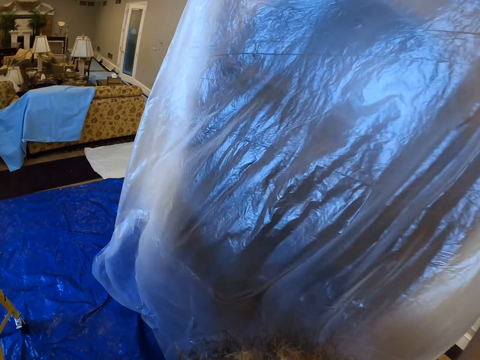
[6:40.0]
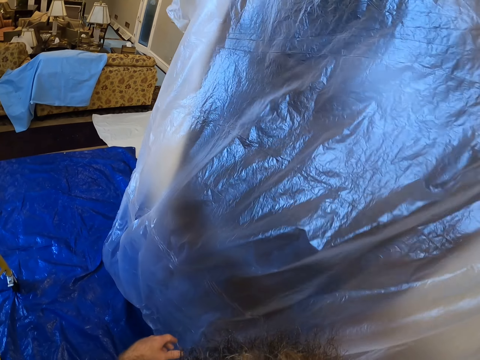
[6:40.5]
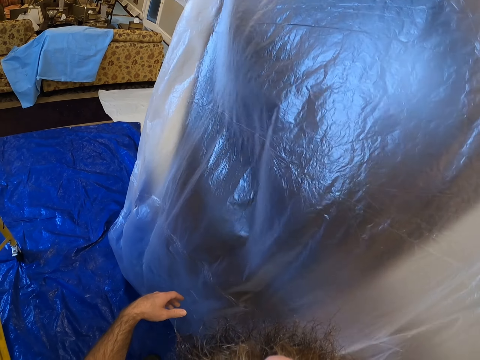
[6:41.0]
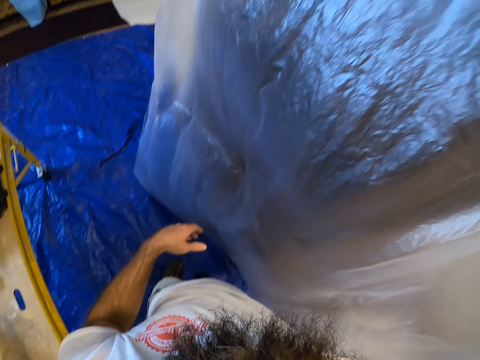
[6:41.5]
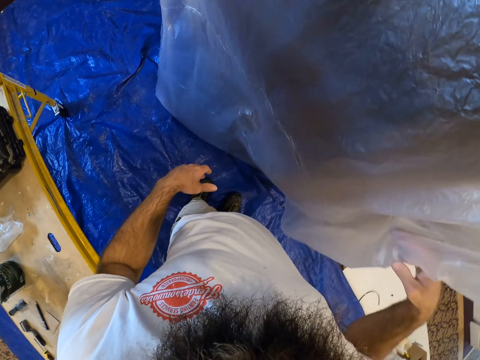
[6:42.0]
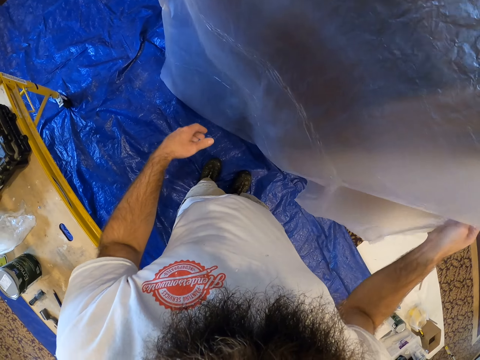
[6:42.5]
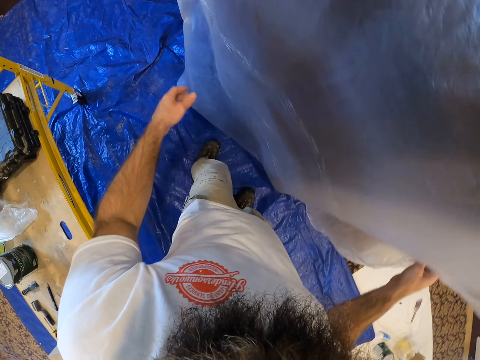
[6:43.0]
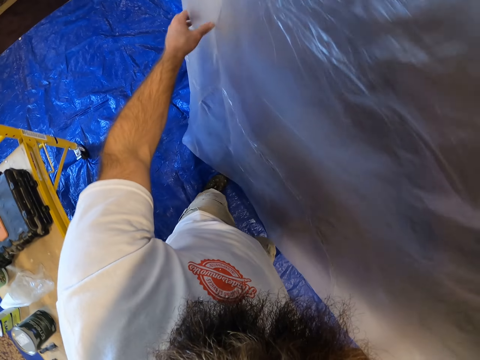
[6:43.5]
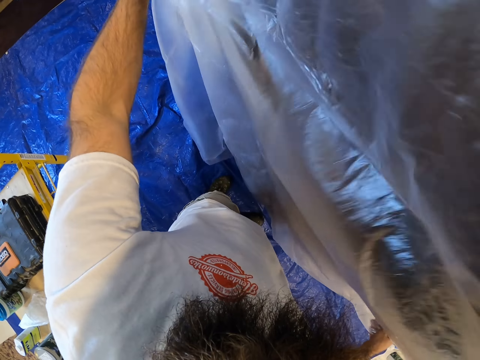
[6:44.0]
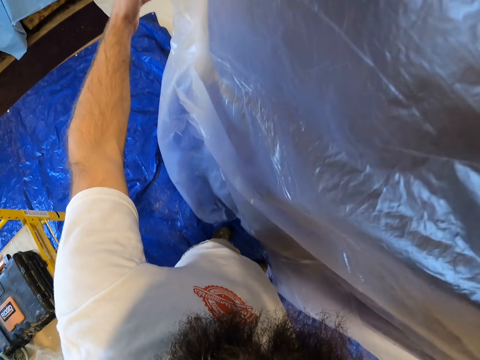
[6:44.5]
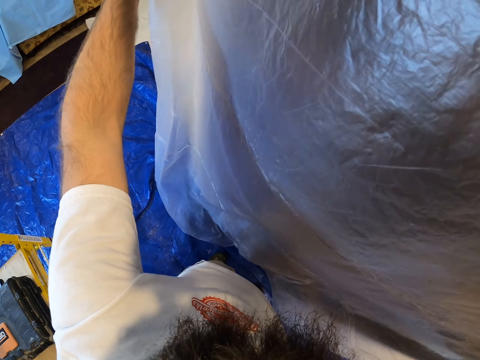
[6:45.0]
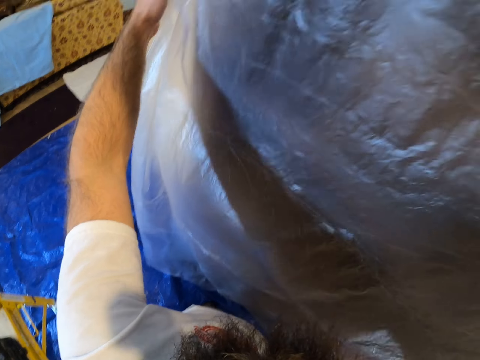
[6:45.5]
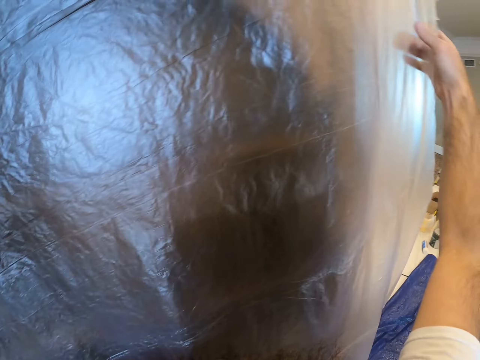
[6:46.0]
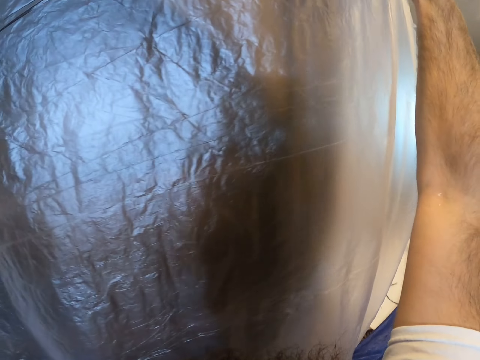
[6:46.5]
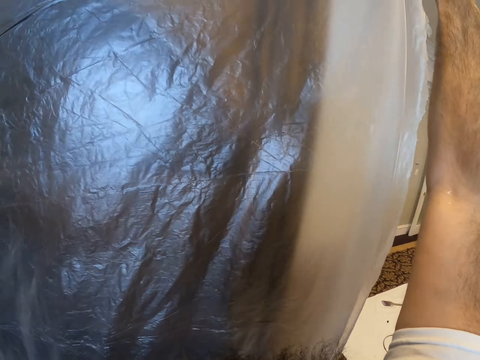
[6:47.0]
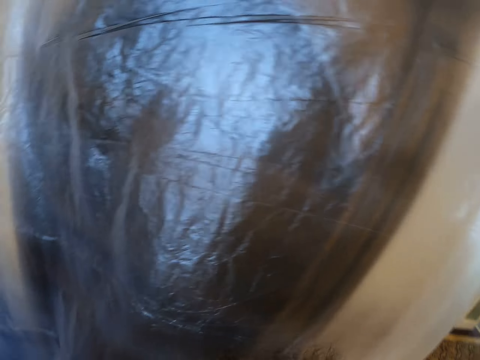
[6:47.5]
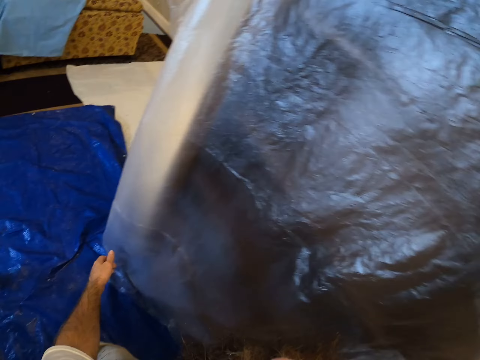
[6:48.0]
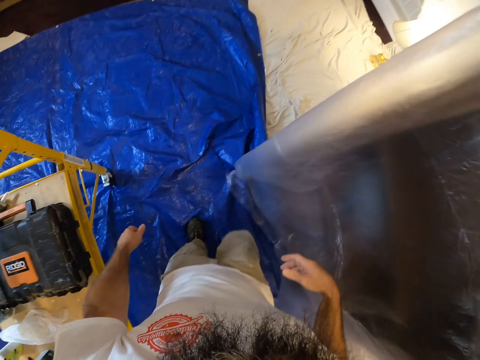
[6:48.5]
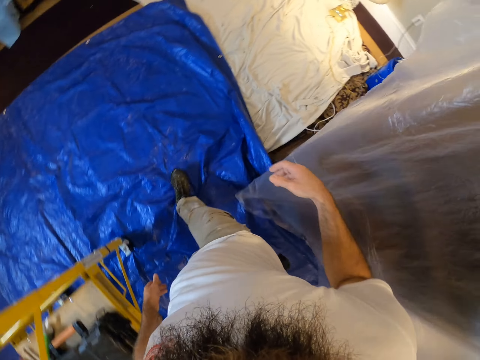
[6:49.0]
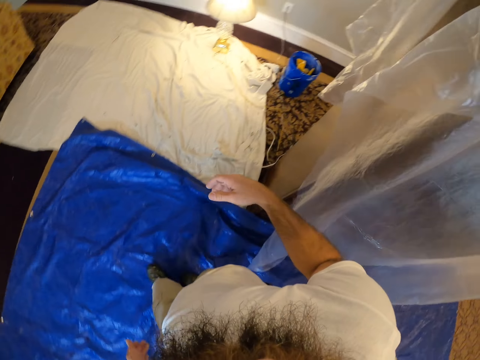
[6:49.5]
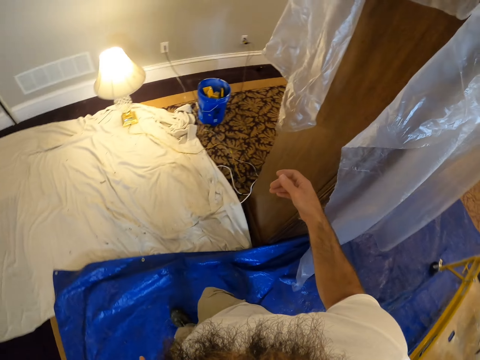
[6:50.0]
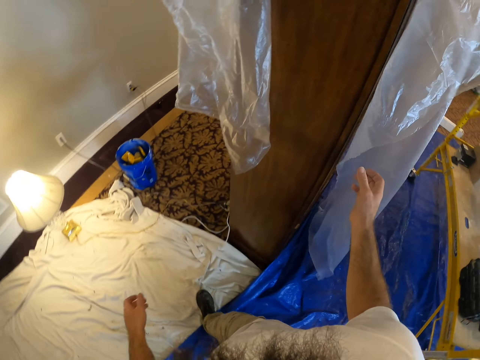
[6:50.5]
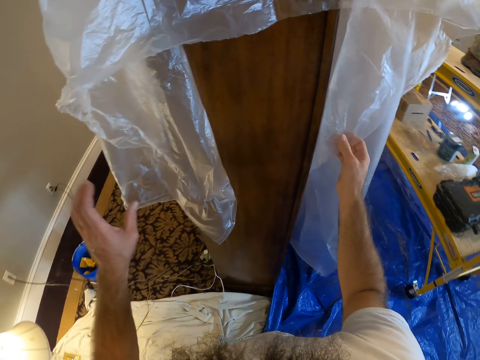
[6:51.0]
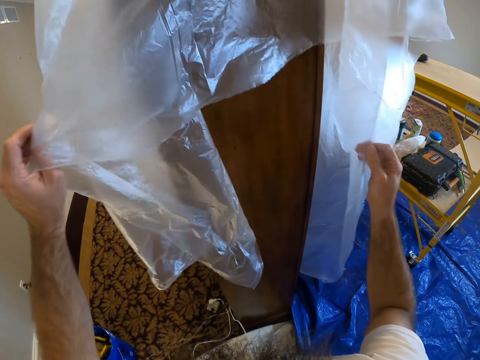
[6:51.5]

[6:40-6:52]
The camera wearer pulls the polythene sheet. They pull the polythene sheet again.

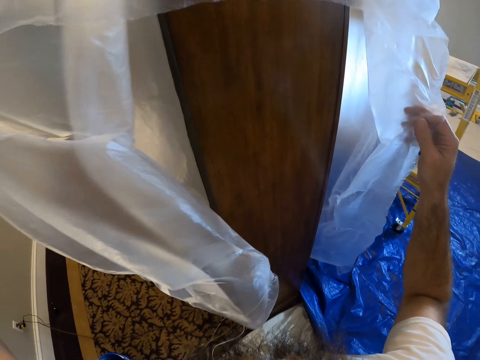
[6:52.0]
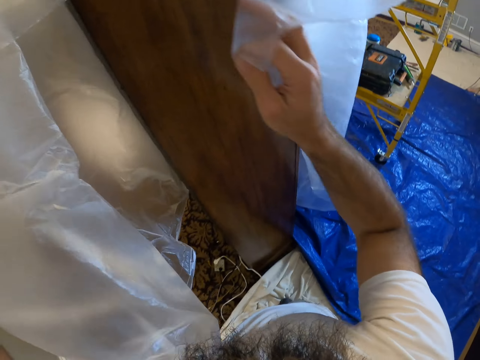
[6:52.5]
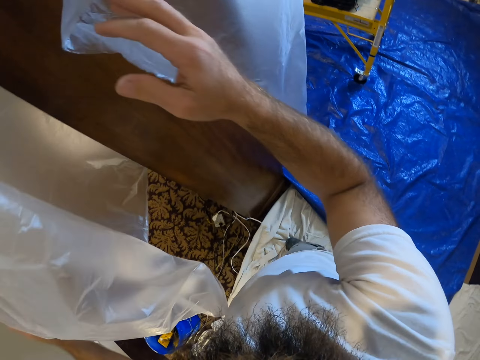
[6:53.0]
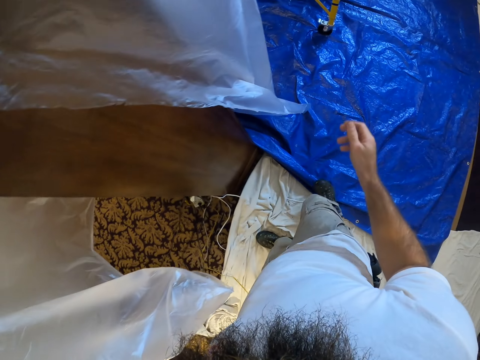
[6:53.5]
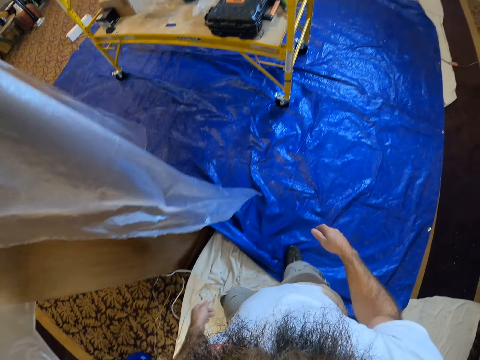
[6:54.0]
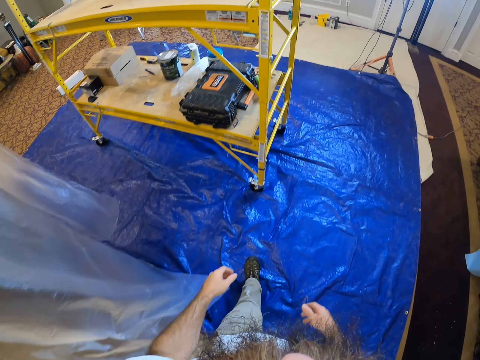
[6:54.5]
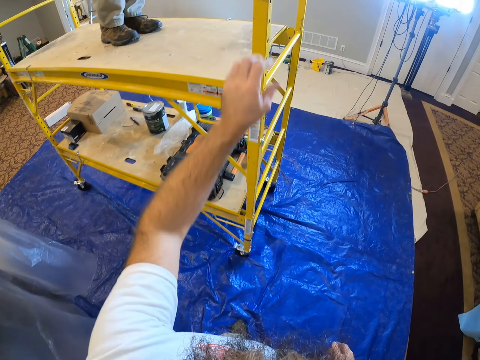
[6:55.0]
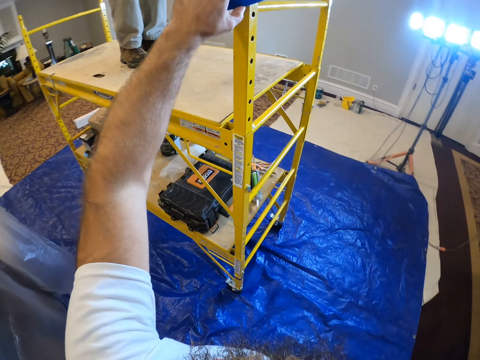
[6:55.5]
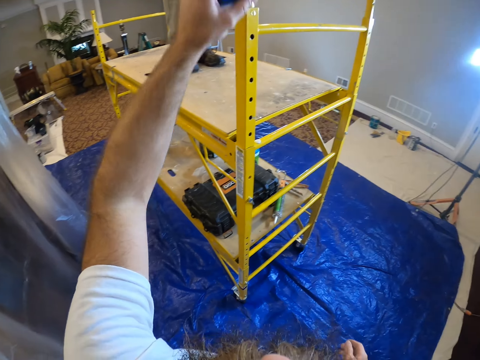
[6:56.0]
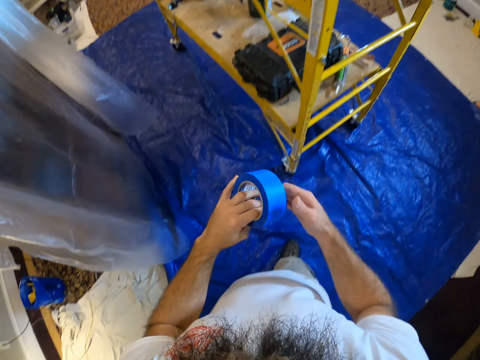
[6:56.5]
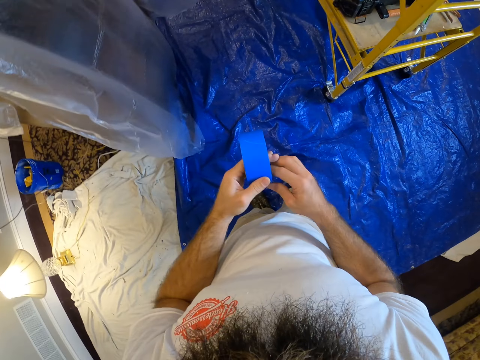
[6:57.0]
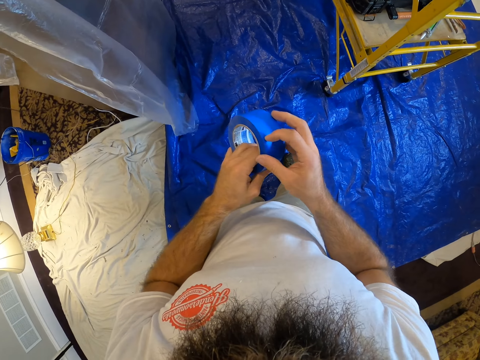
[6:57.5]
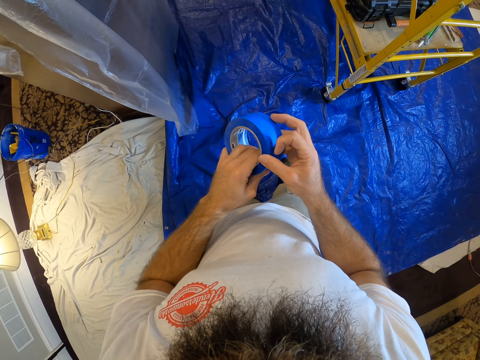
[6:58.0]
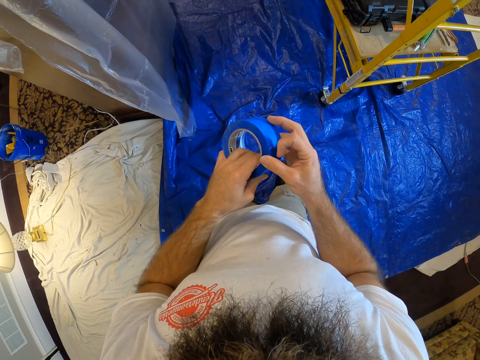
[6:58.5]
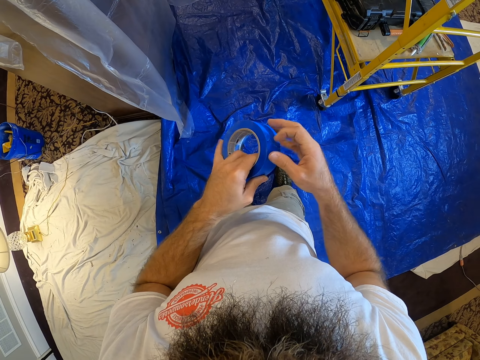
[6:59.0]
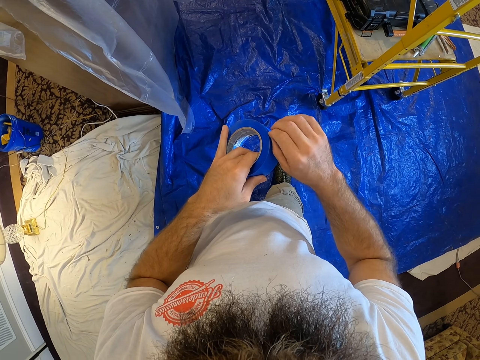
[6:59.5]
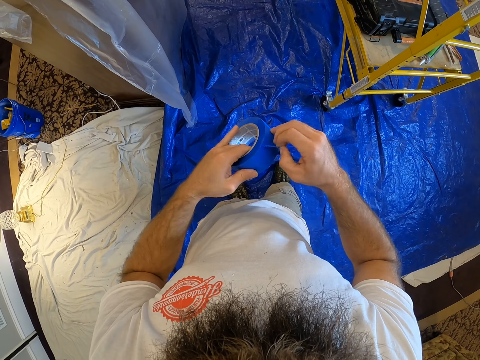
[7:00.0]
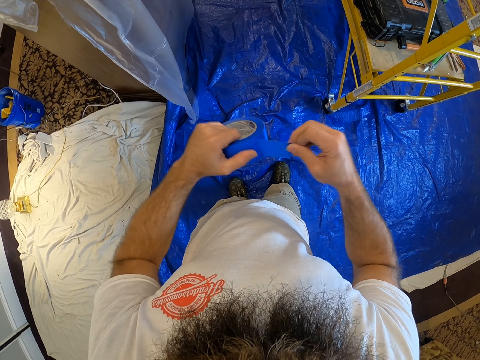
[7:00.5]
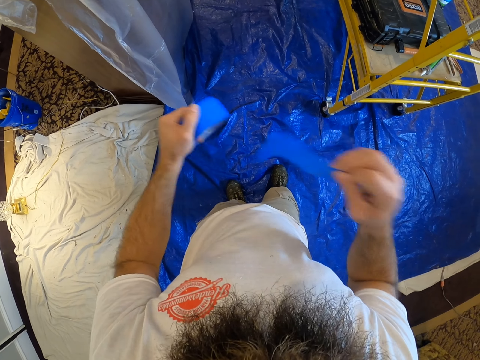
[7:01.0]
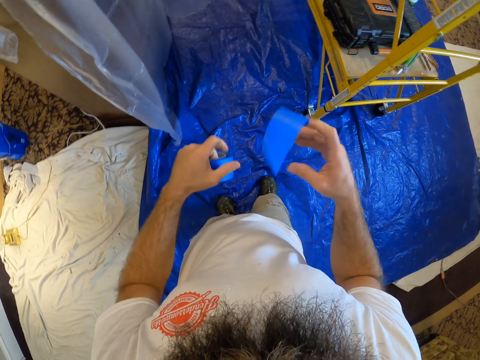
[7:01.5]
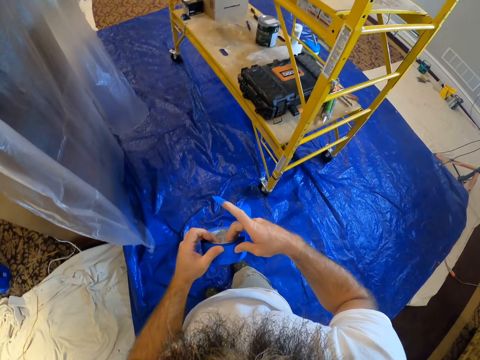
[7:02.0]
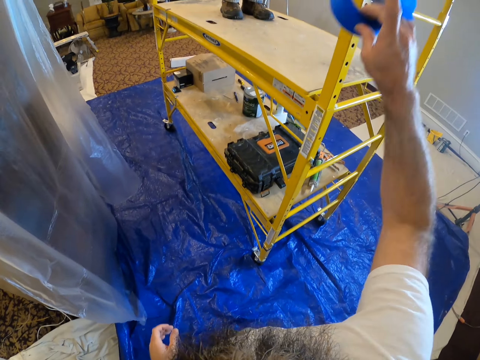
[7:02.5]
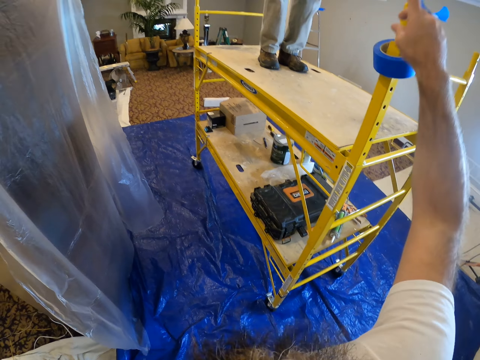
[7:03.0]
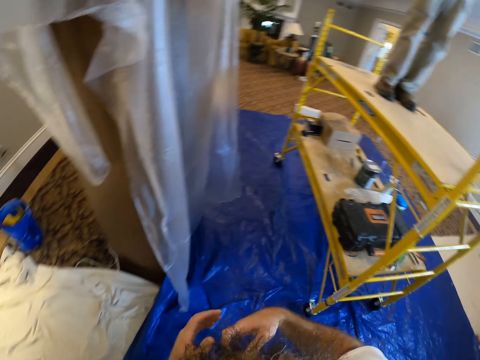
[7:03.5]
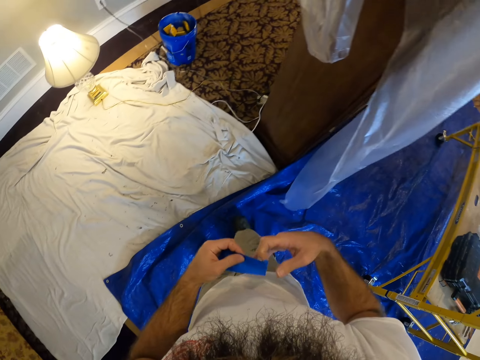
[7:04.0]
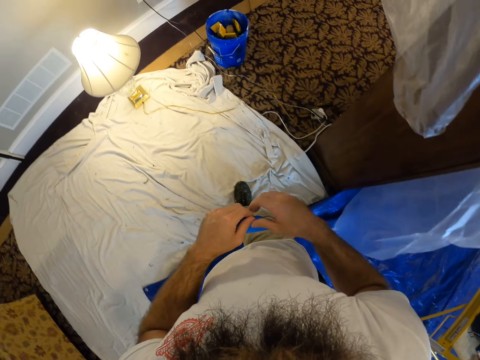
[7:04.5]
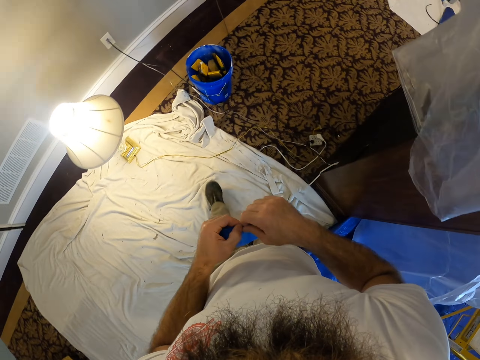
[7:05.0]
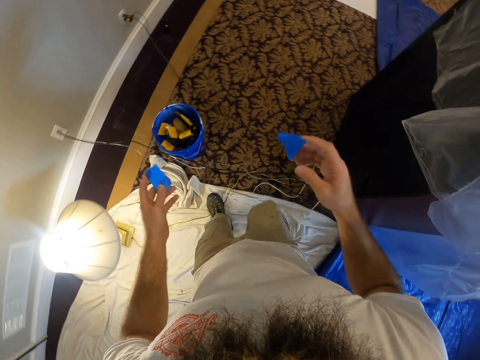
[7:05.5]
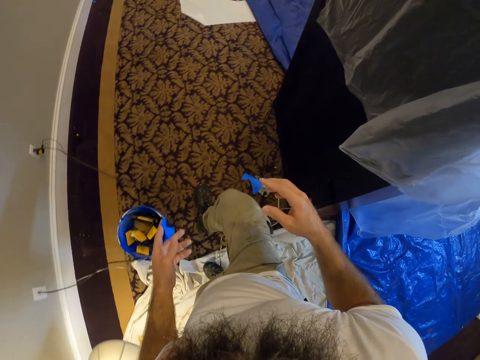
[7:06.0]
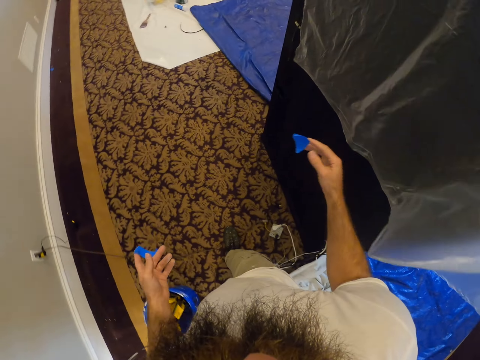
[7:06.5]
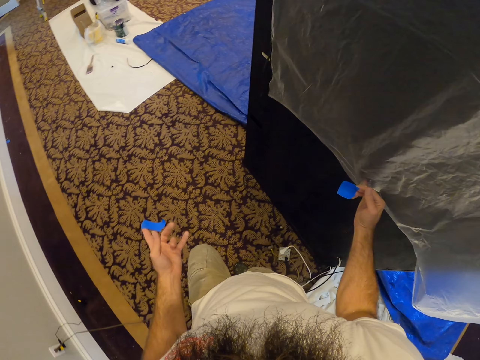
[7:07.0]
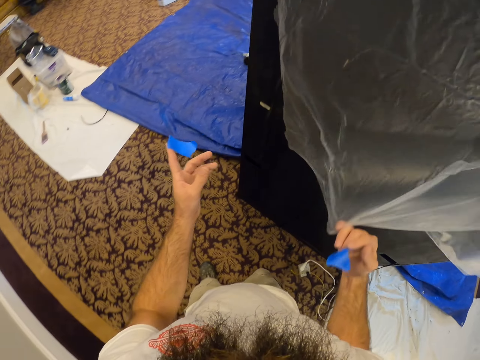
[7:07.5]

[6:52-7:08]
The camera wearer holds the polythene sheet. He picks up a duct tape from the scaffolding with his left hand. He cuts duct tape from the duct tape with his right hand. He pulls the tape and cuts the tape. He drops the duct tape on the scaffolding with his right hand. He cuts the duct tape with both hands.
